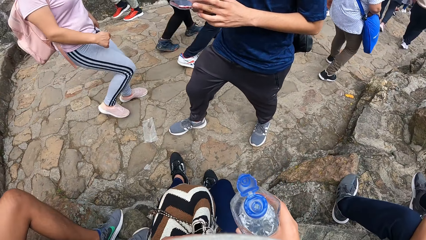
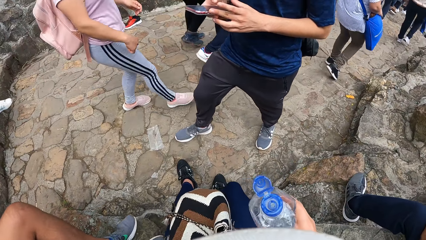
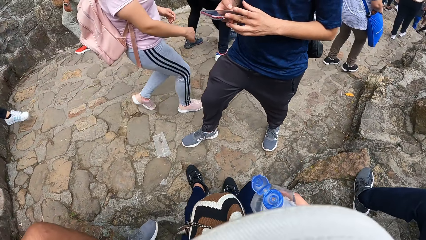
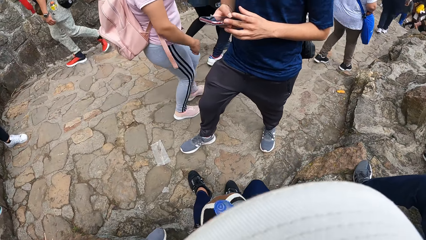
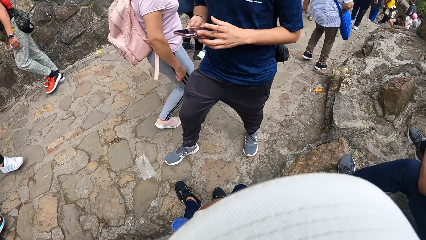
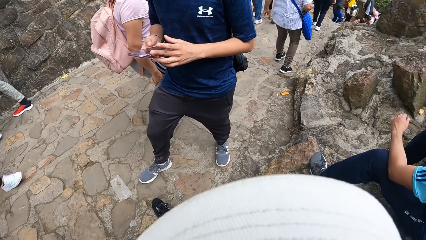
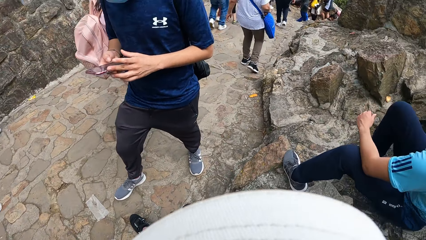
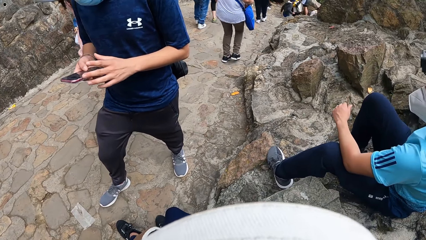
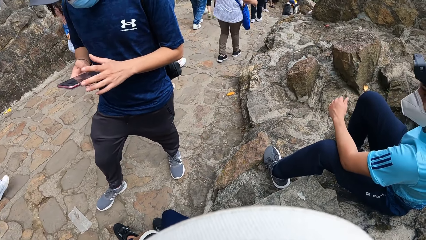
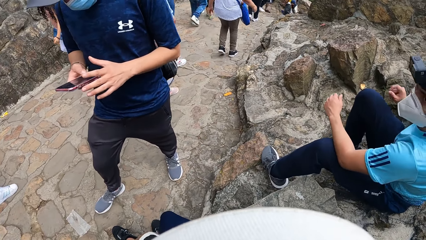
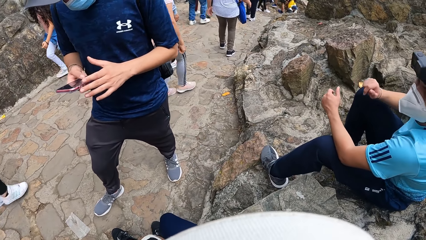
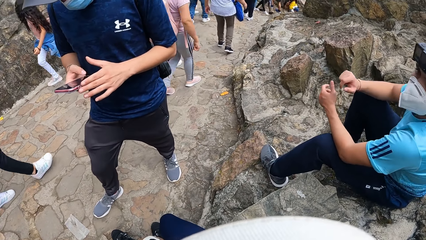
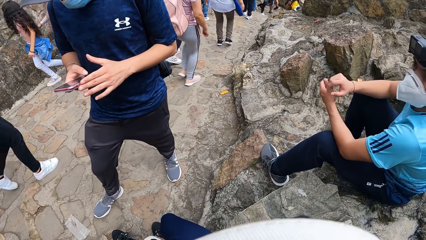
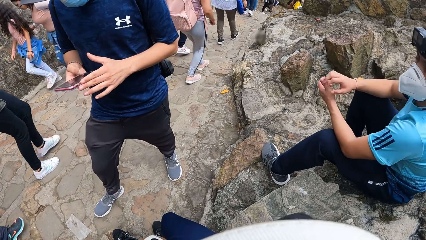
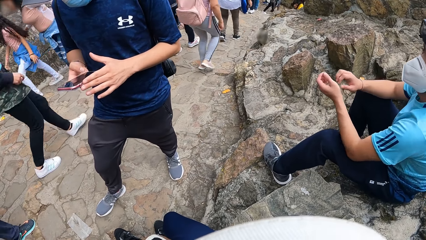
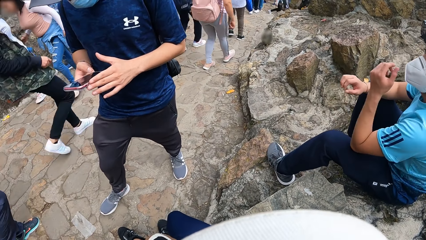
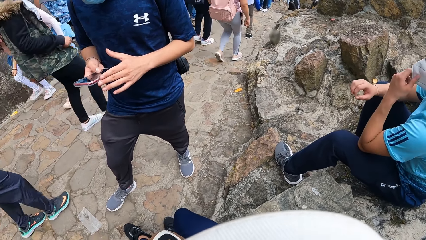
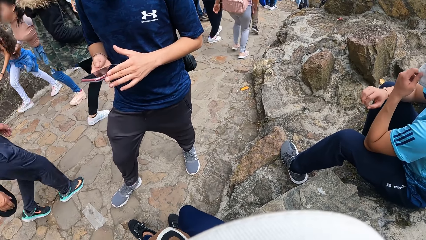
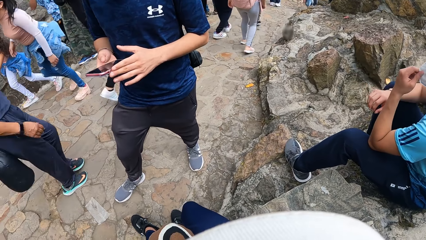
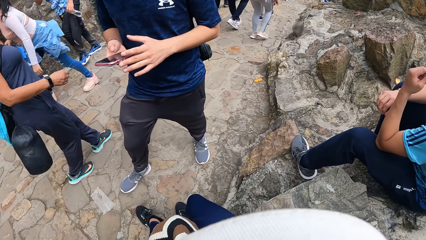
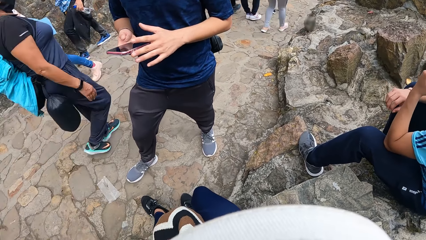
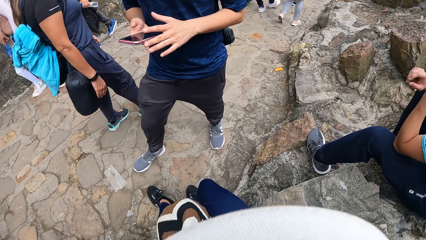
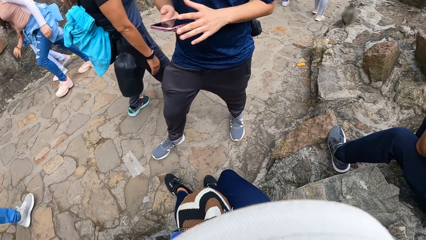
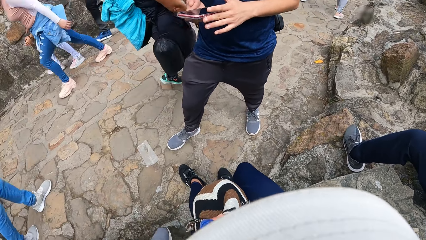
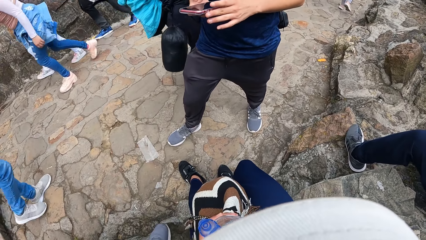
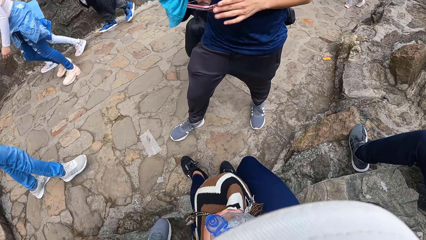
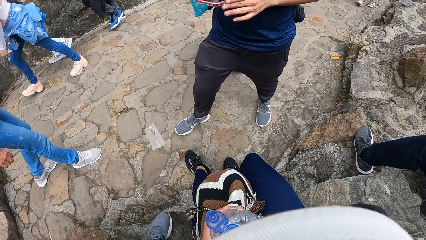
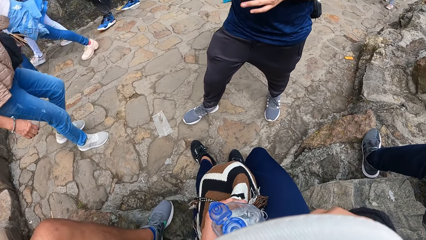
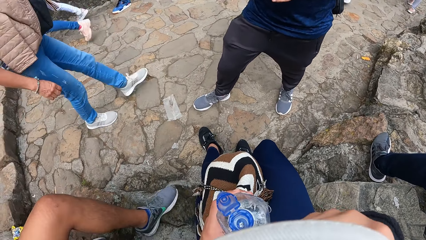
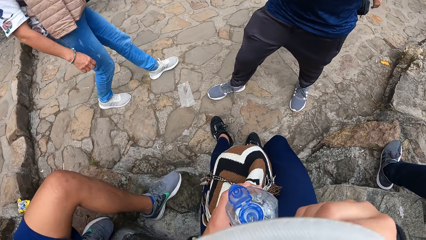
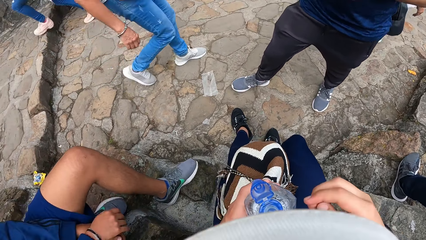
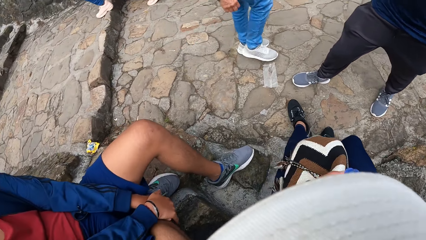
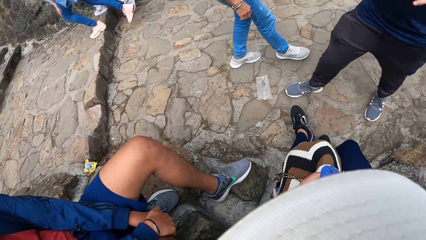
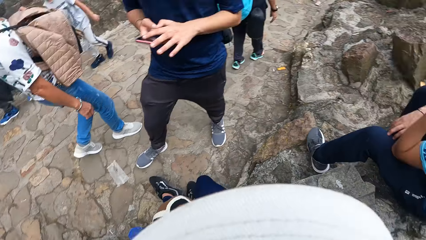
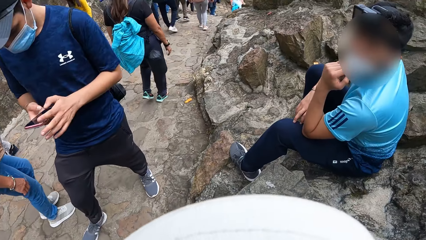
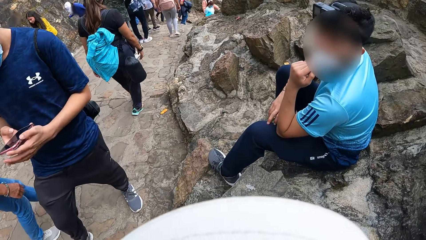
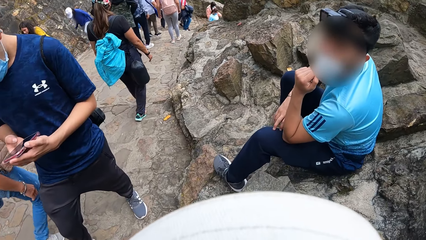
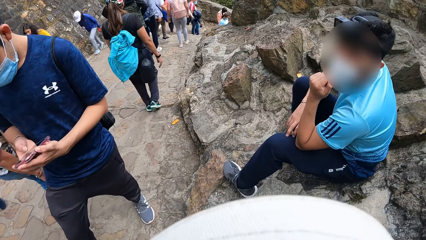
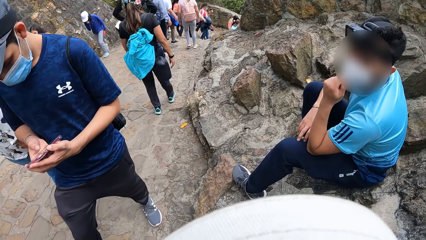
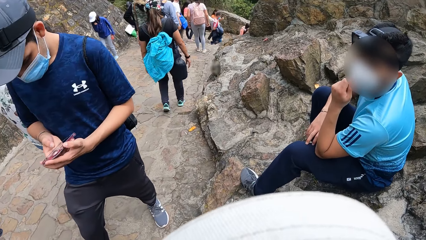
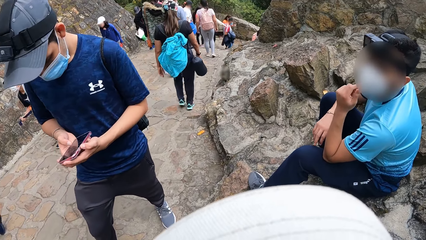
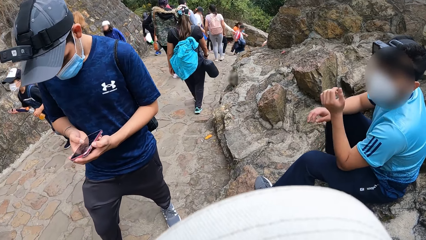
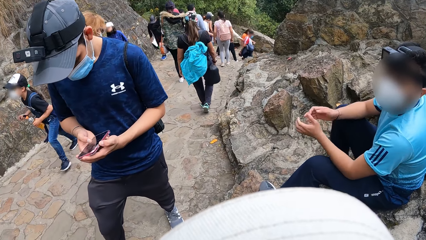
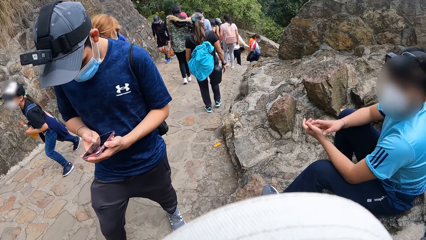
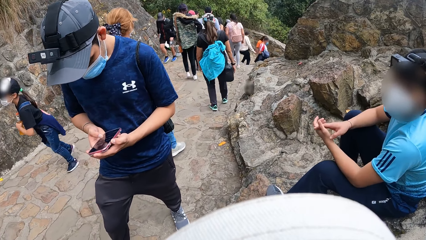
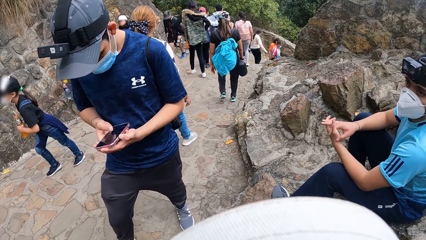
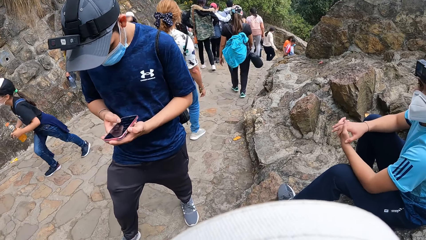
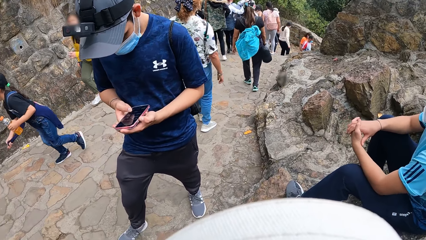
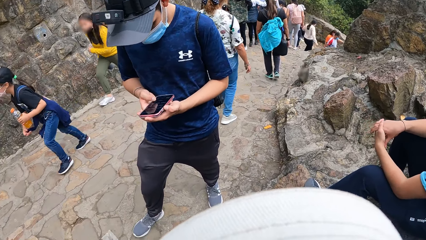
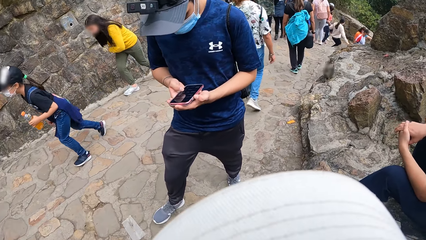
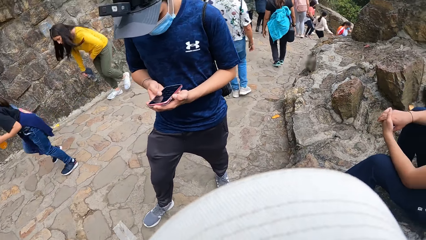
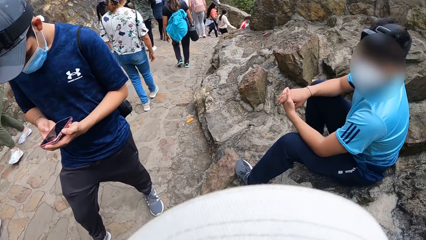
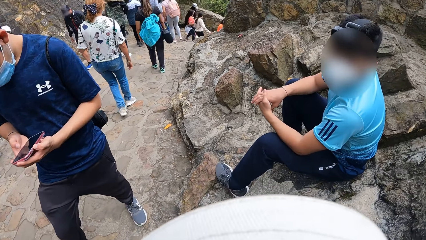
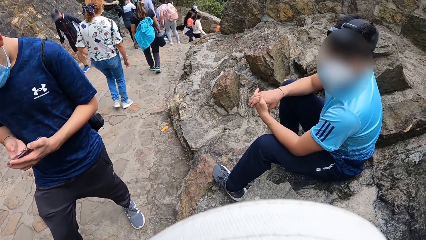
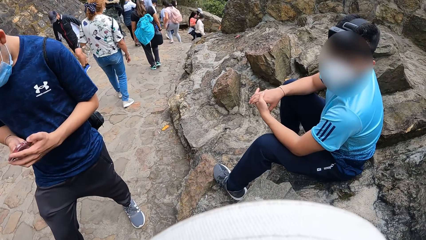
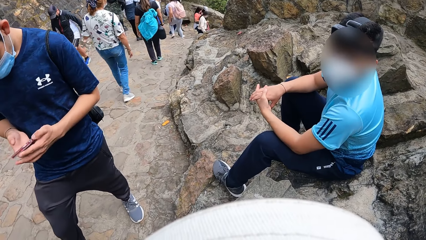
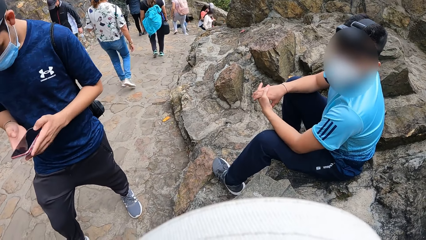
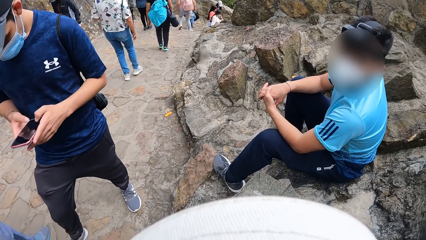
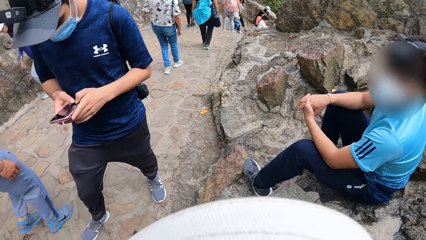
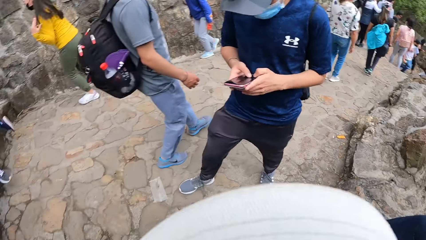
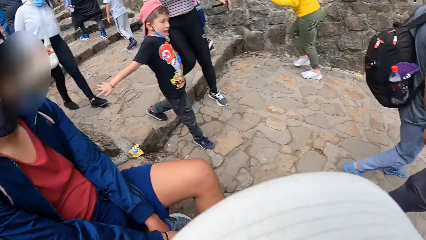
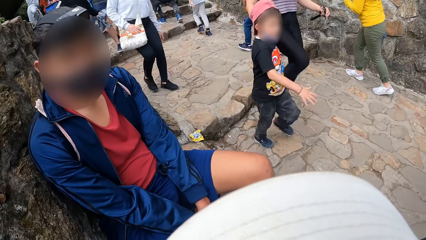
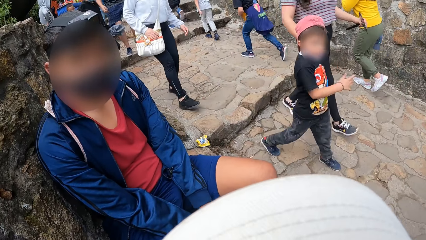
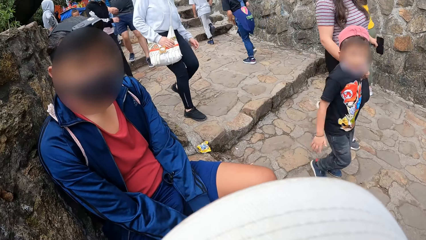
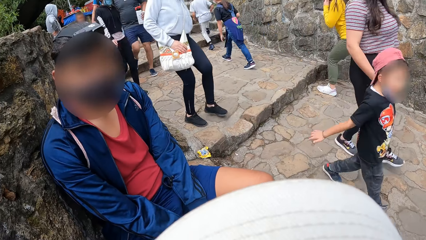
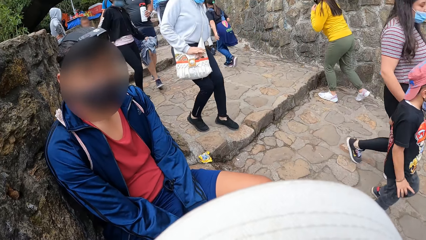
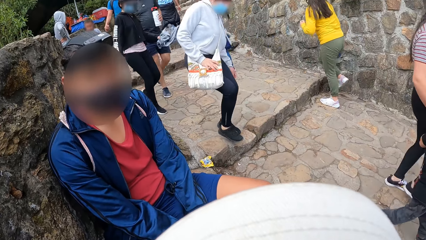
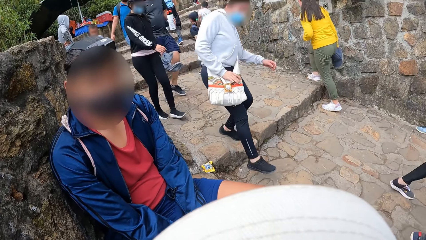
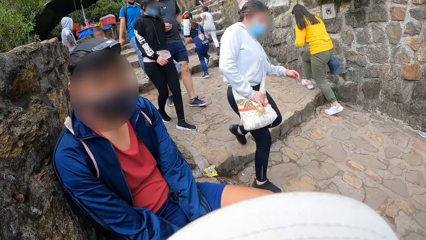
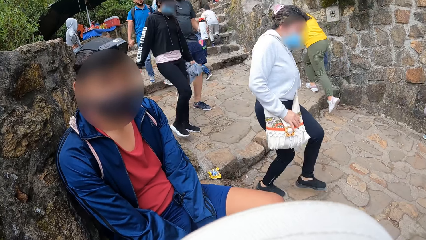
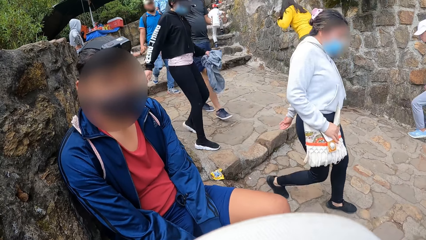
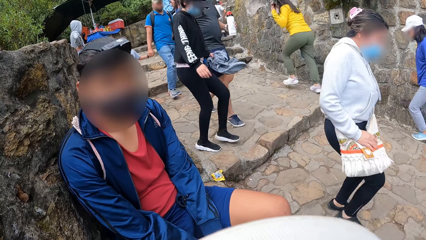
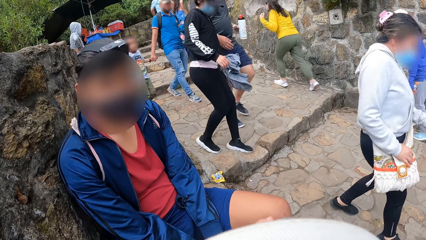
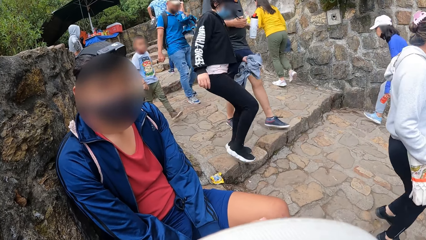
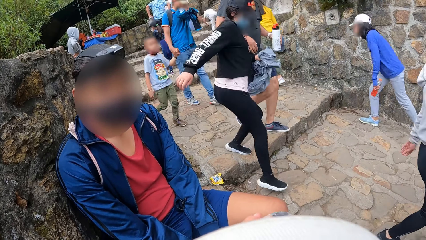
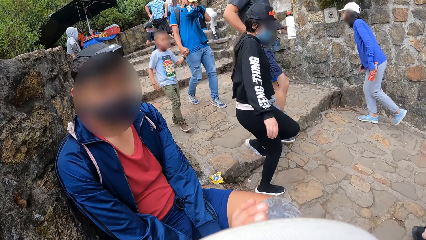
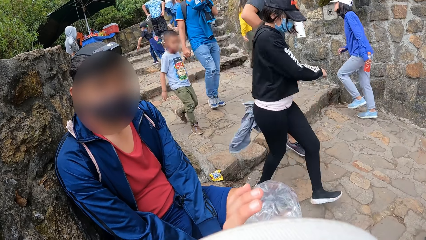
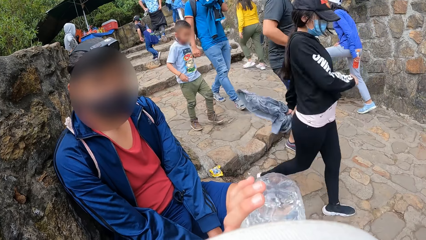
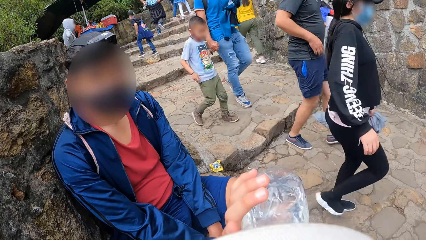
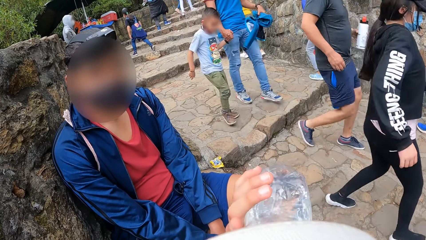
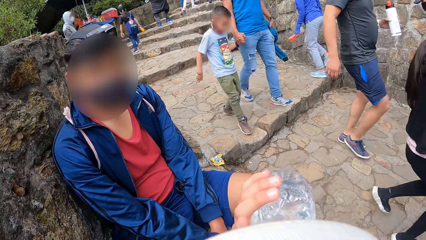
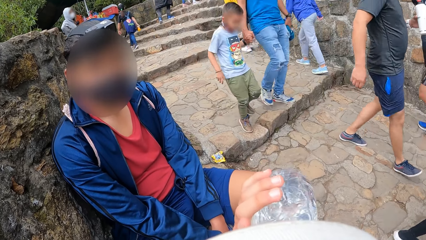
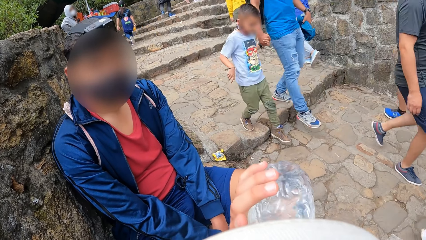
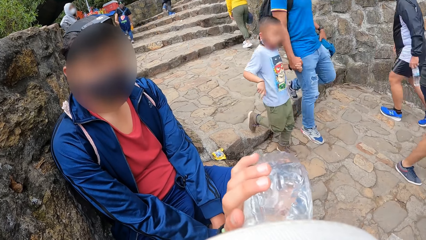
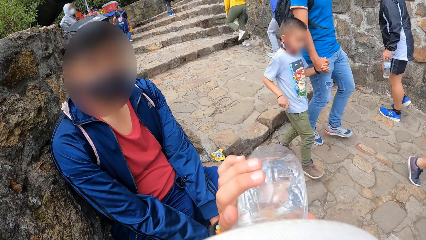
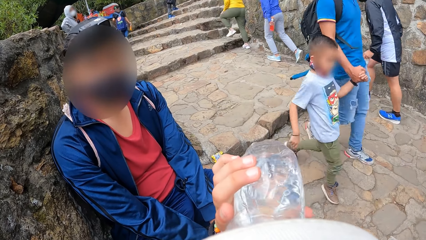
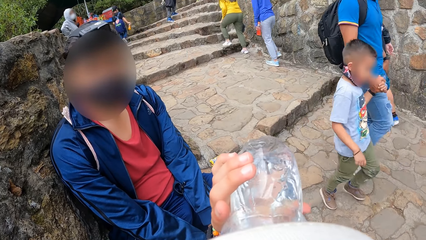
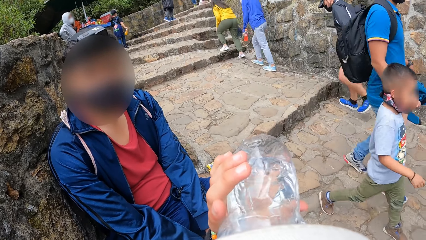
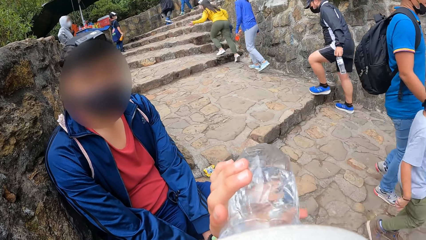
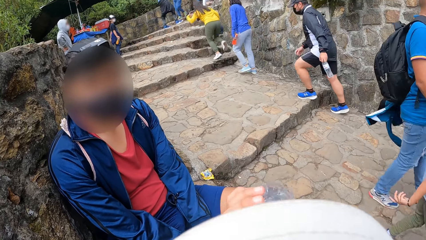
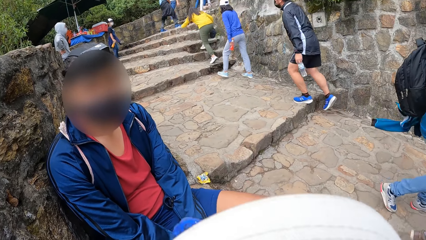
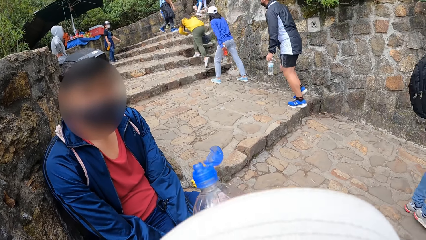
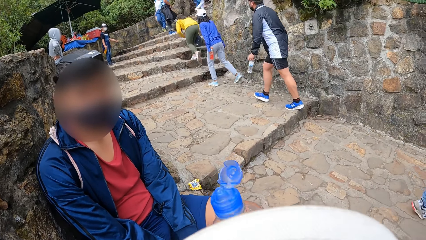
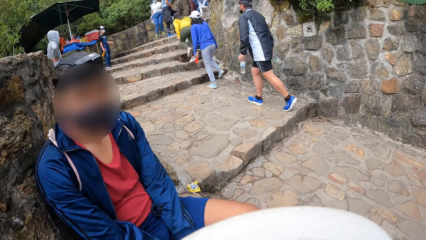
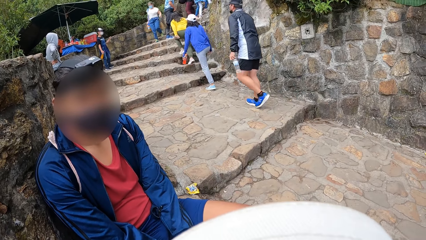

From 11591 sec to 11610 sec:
The camera wearer passes the water bottle in her right hand to her left hand. She looks around. The third man touches his nose mask with his left hand and holds his hands together. The second man presses the phone with both hands. The camera wearer drinks from the water bottle in her left hand.
